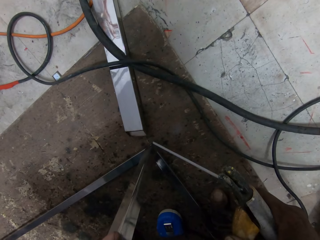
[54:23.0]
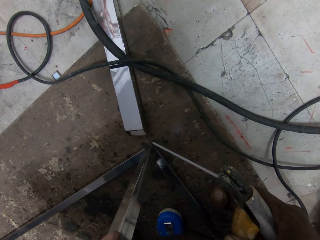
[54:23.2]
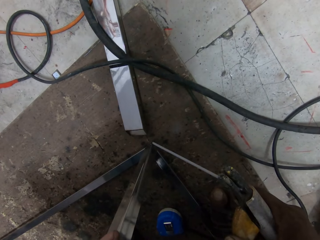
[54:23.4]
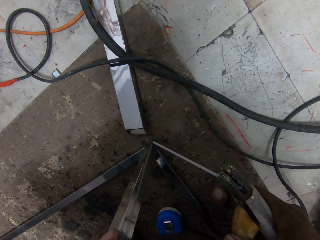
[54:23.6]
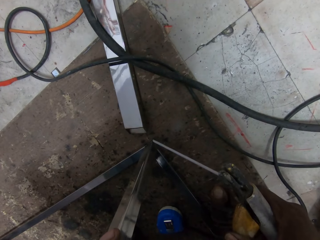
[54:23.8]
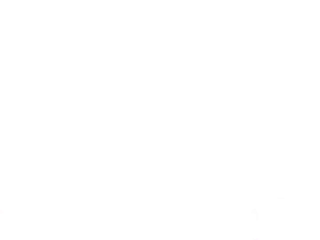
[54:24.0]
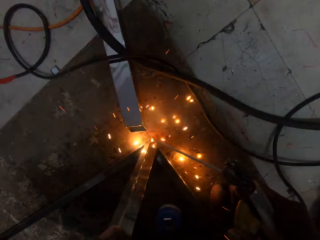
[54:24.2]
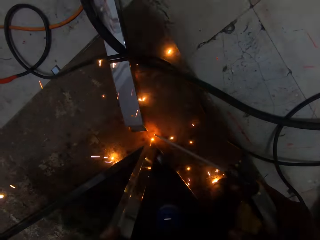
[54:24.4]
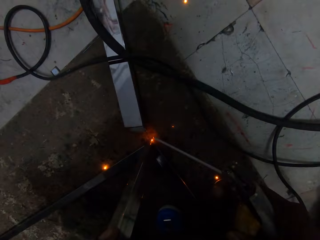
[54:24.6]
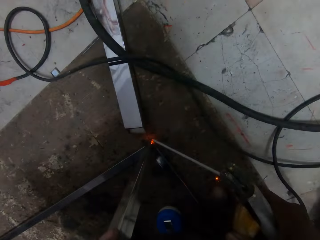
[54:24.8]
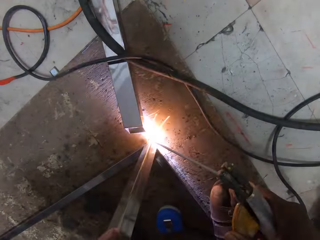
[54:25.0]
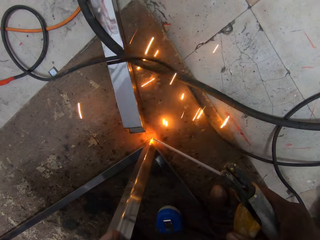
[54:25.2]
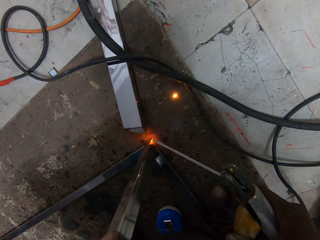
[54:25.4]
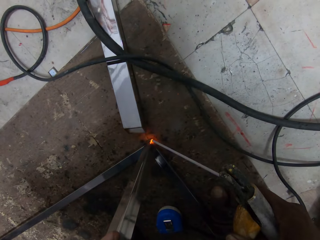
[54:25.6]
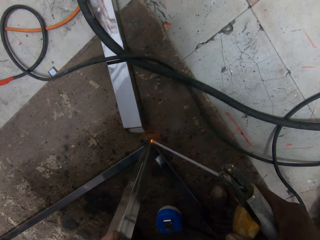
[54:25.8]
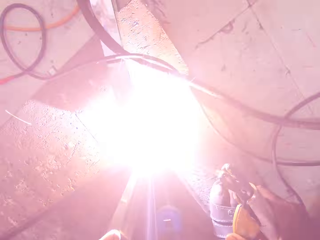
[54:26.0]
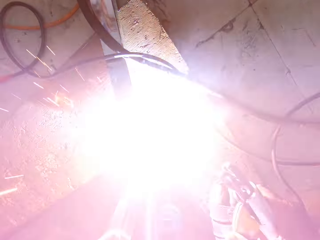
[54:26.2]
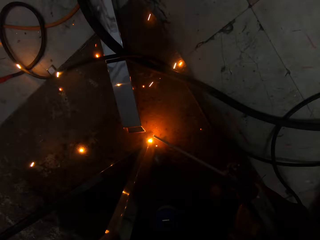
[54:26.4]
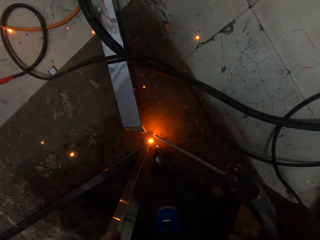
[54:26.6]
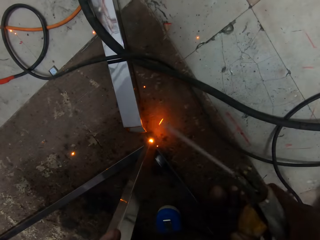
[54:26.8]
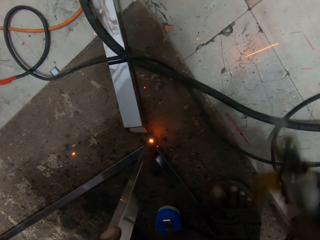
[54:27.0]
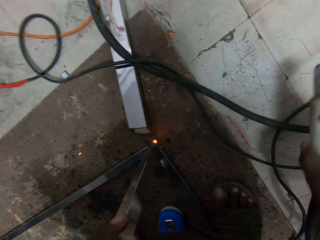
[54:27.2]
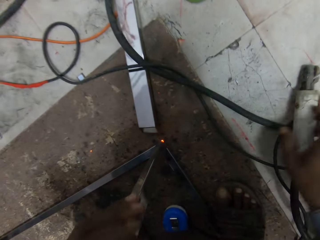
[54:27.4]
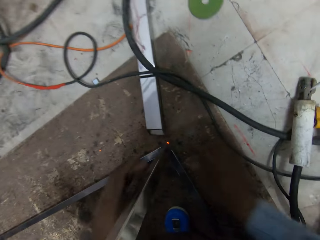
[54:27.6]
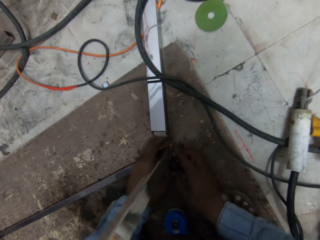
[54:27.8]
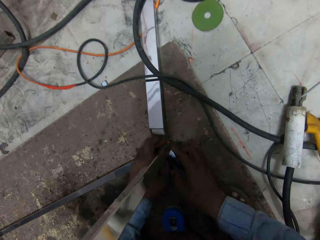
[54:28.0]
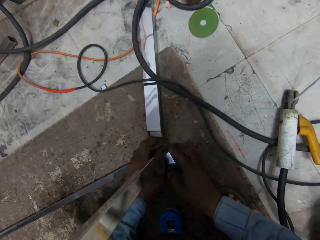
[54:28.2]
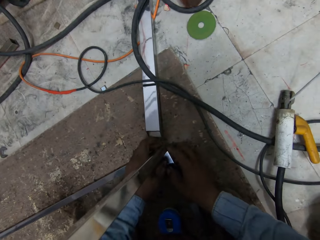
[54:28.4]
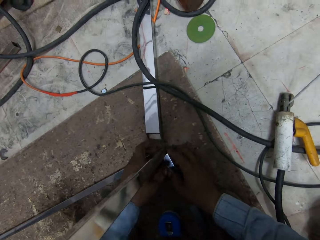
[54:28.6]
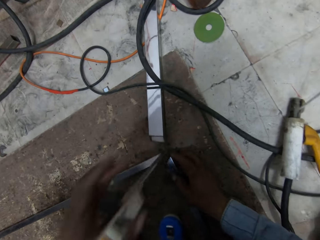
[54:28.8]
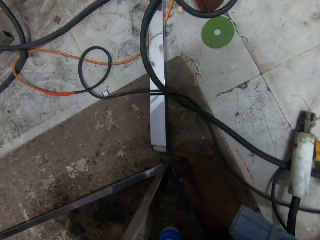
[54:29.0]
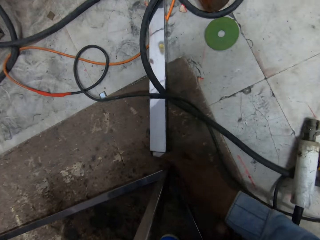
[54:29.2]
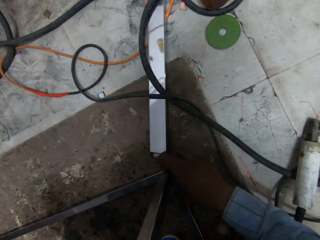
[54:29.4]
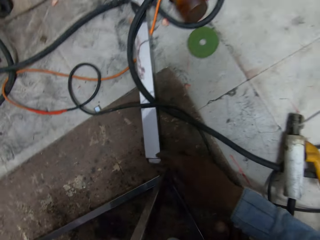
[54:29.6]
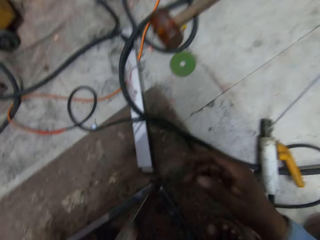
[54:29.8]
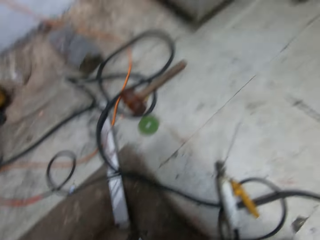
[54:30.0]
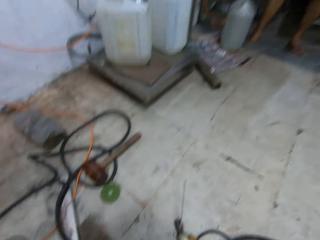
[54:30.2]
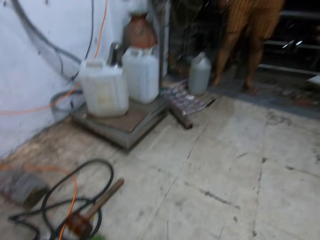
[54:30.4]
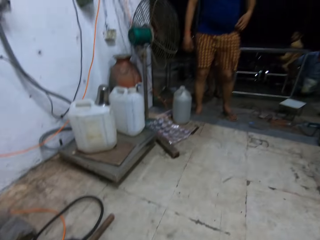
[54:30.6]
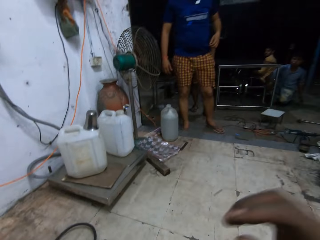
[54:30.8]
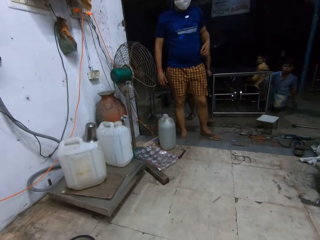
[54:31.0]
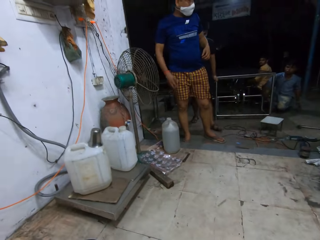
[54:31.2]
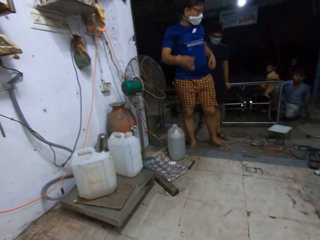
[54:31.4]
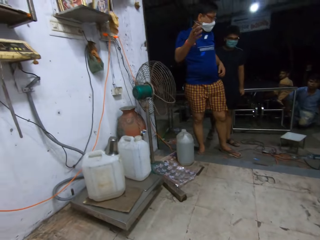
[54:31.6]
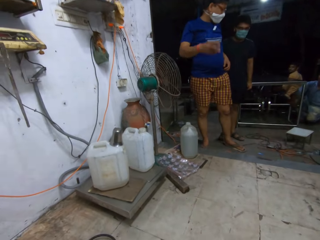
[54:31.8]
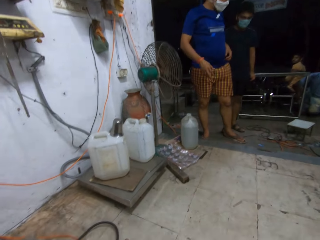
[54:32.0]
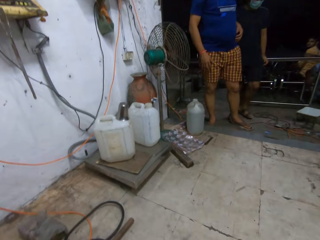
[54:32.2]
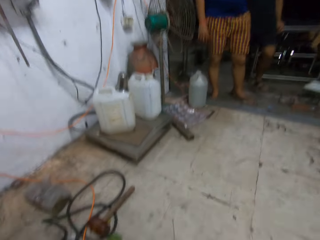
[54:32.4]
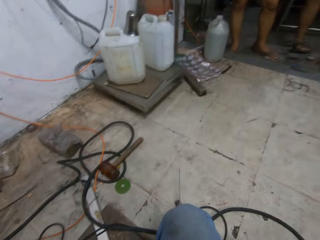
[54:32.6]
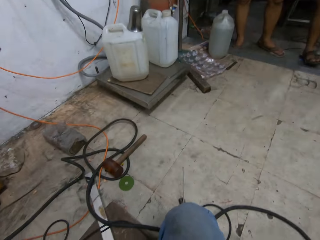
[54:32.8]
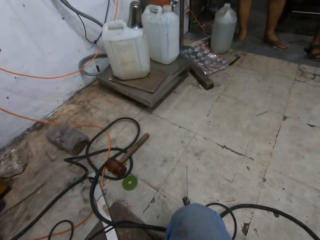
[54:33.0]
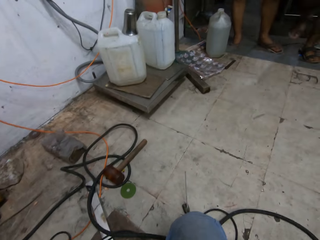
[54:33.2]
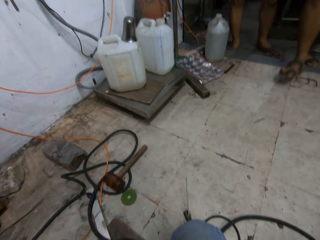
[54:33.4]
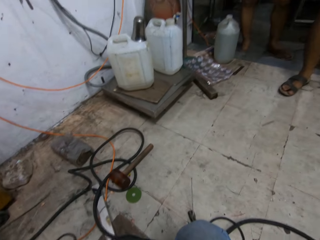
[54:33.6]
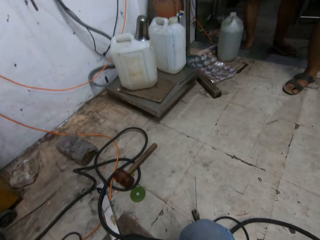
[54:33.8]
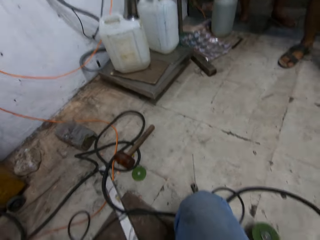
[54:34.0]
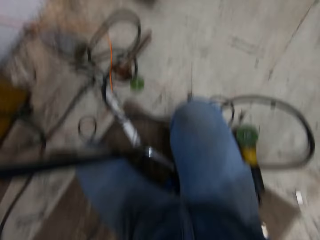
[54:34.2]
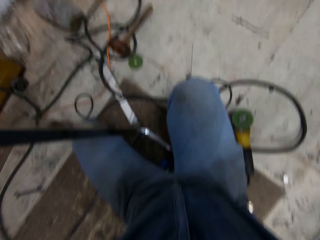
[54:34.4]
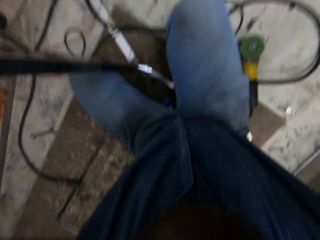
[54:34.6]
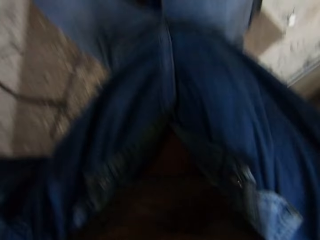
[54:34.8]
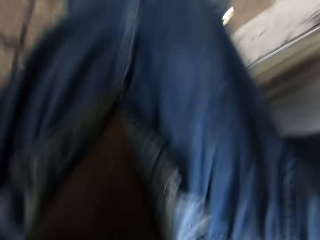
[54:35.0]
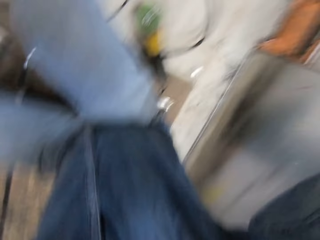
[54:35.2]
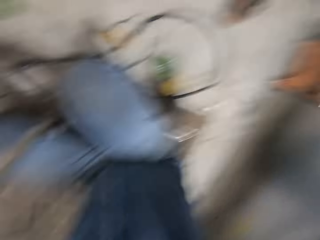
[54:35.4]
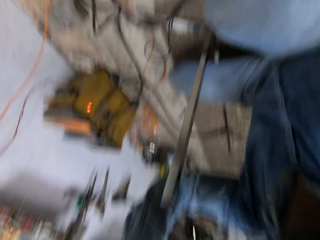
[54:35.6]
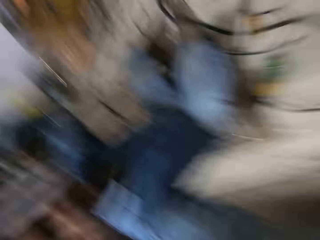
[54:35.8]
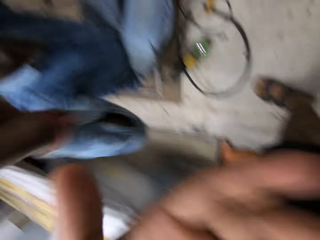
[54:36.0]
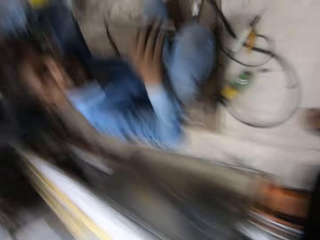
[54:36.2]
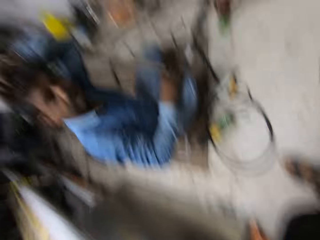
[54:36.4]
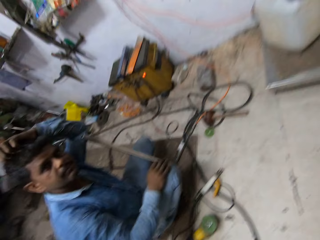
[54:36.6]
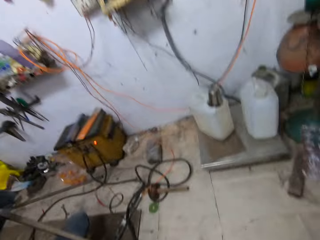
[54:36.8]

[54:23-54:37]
The camera wearer welds the metal rod to metal on the floor with the welding electrode holder in his right hand. He drops the welding electrode holder on the floor with his right hand. He joins the metal rod to the metal with both hands. He interacts with a man and another man. He talks to the first man. He takes off his camera with both hands. The other man holds the camera with his left hand.
